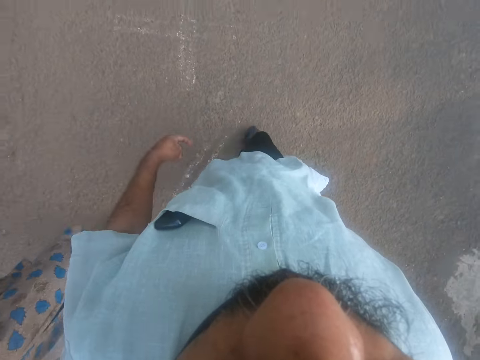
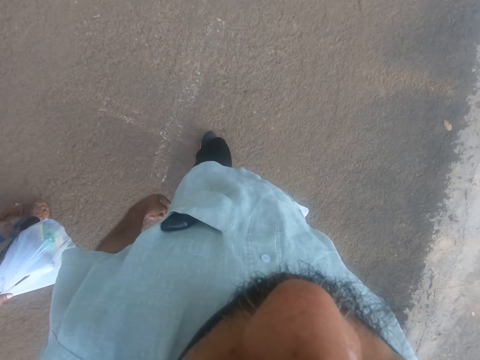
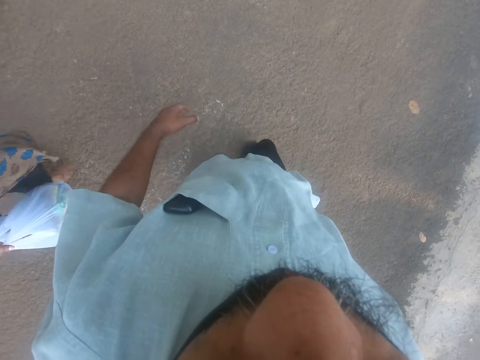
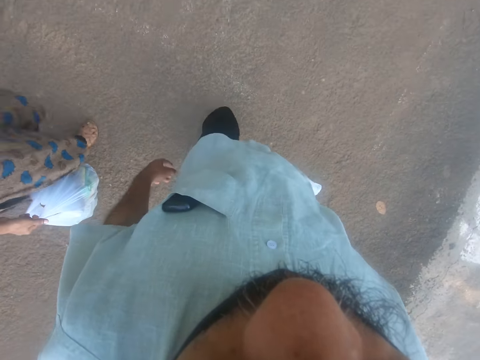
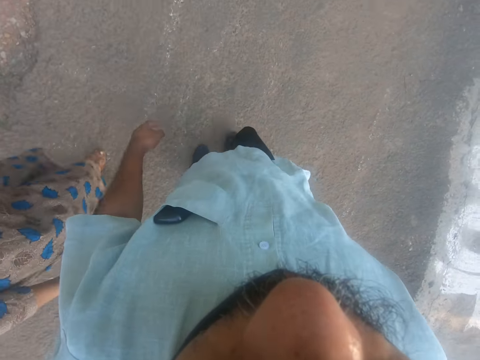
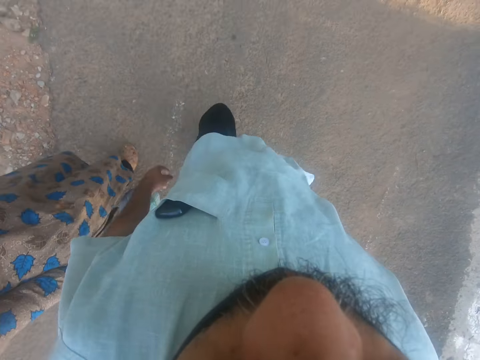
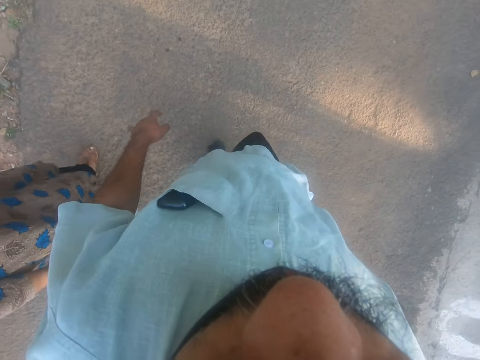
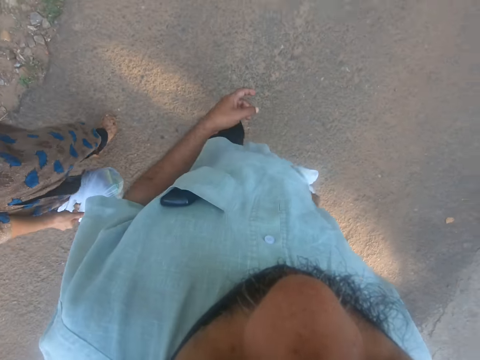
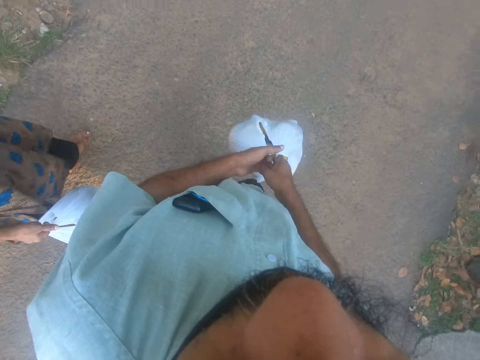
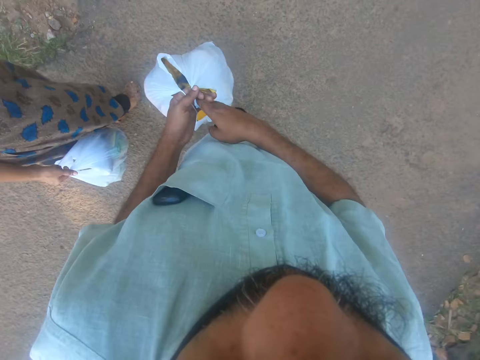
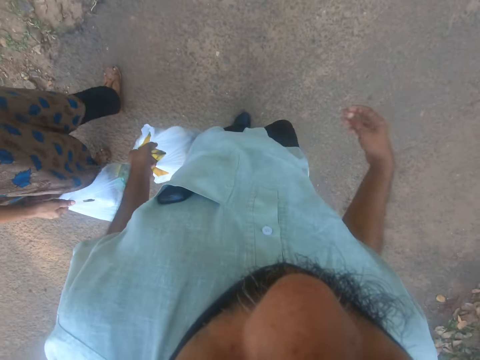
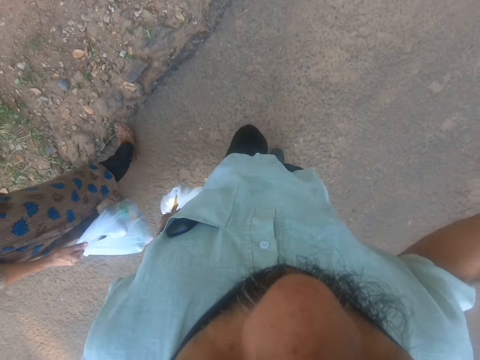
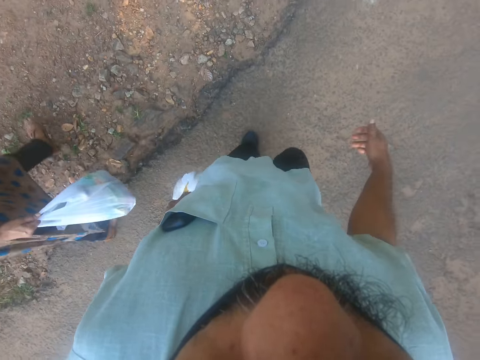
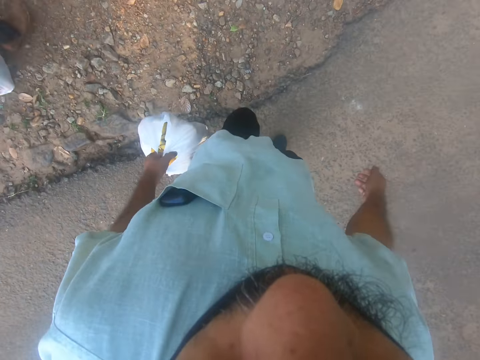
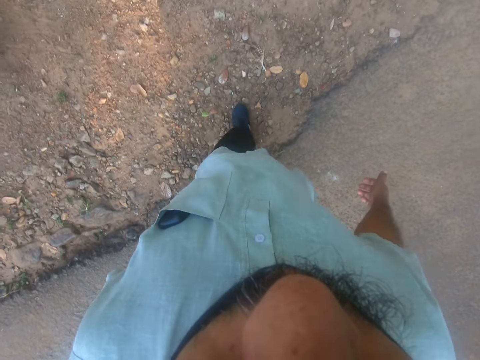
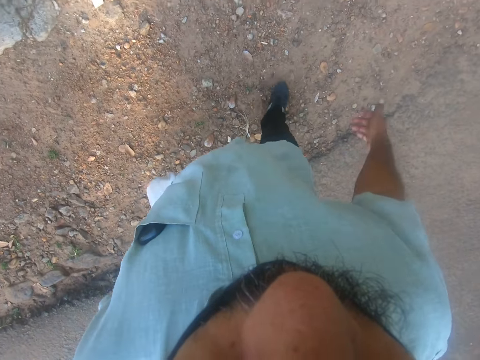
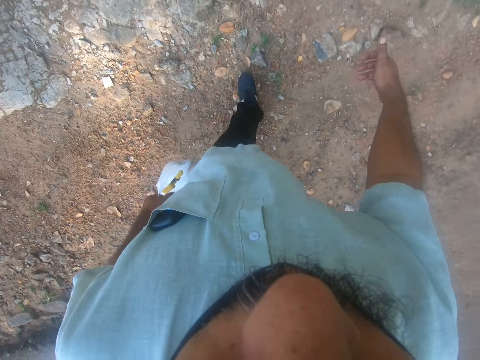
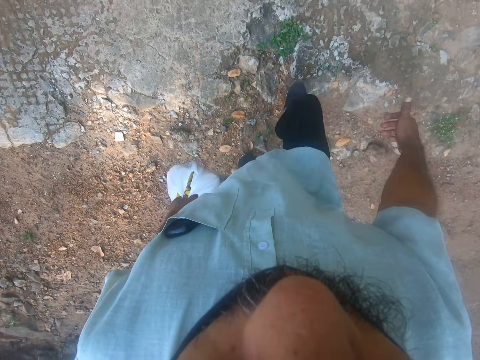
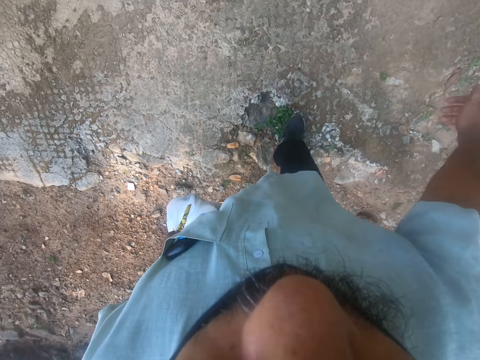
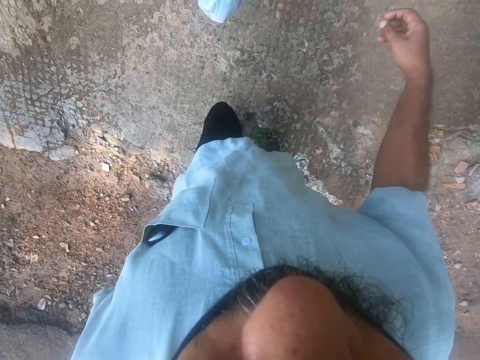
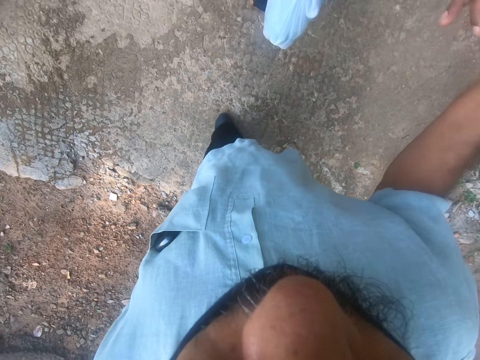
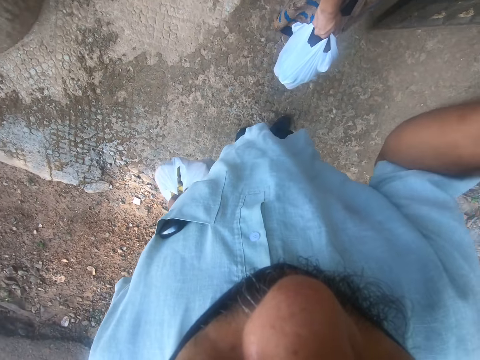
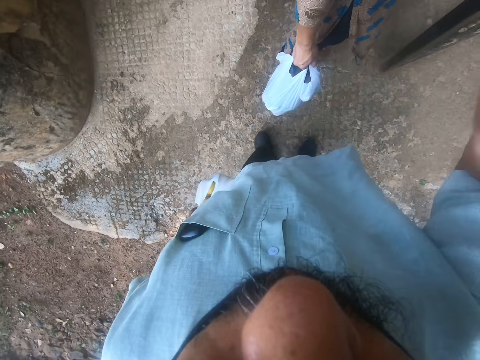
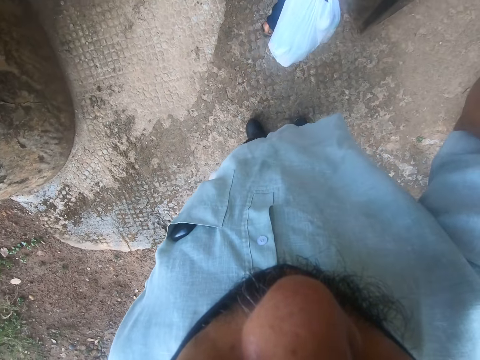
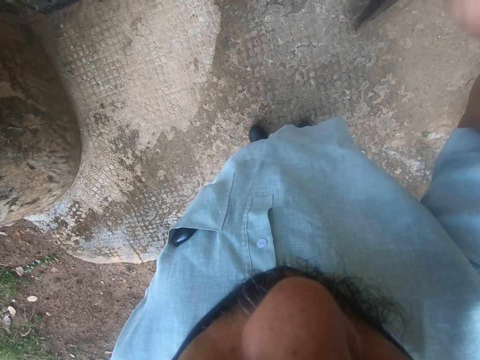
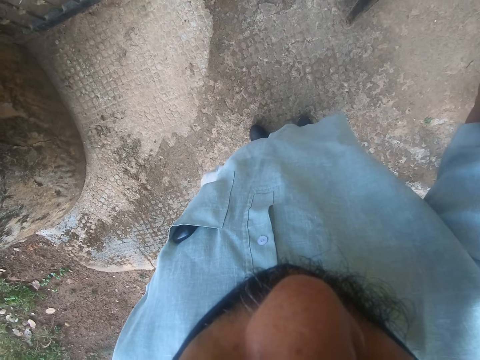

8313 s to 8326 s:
The camera wearer moves the nylon bag in his right hand to his left hand. He moves his right hand. He walks with a person on the road. He sets up the camera.

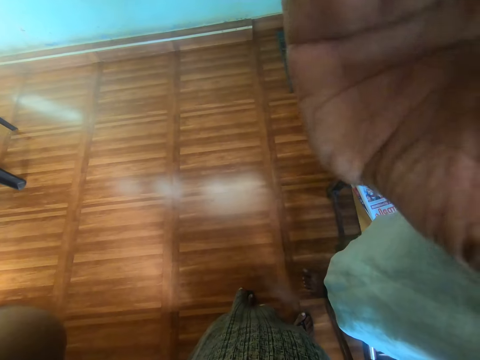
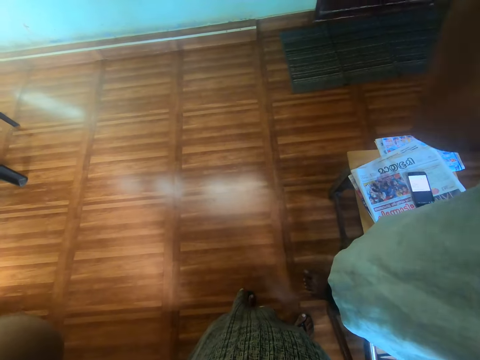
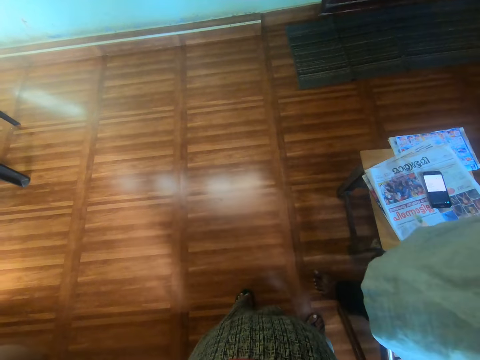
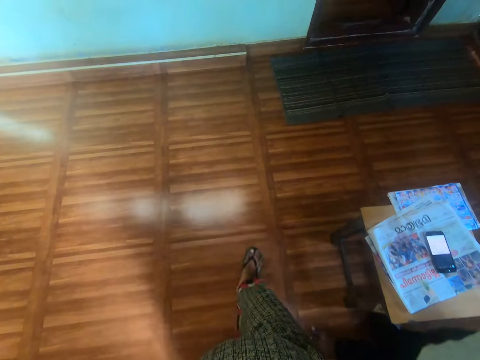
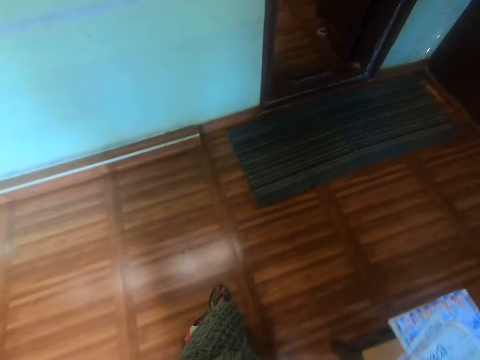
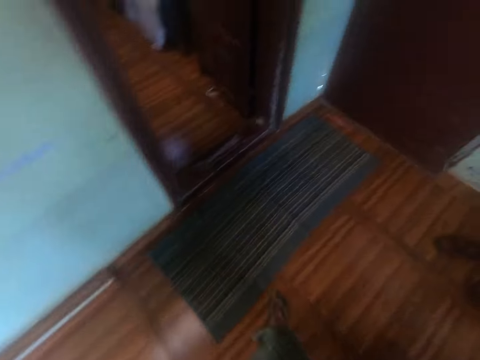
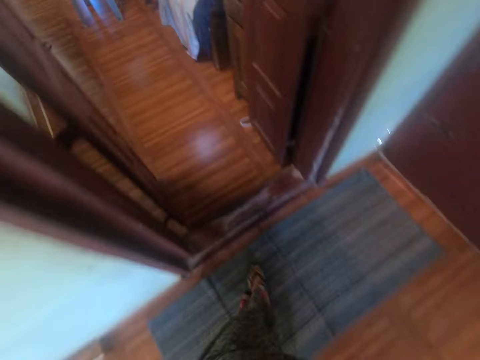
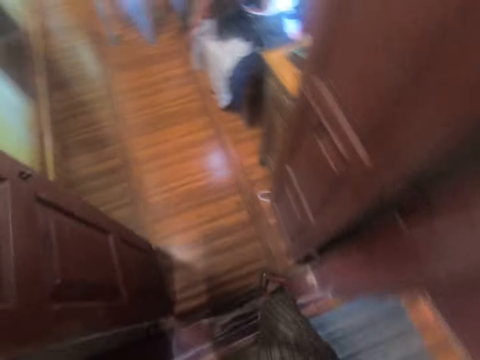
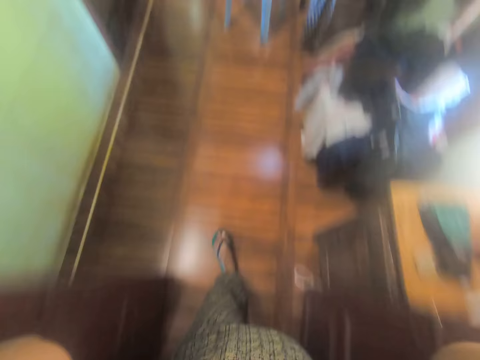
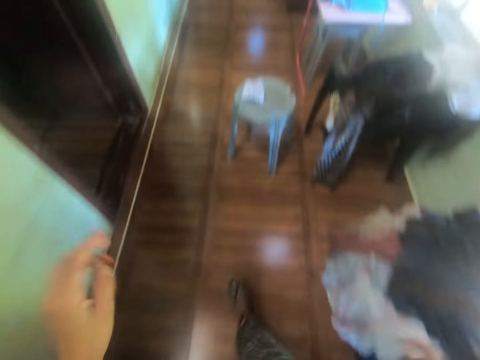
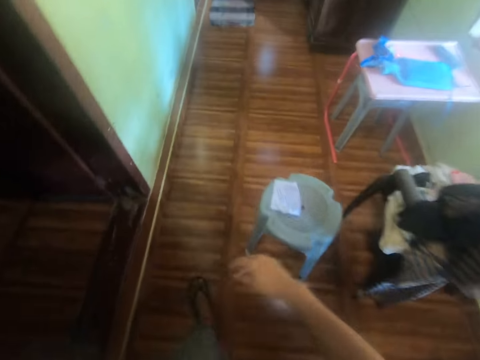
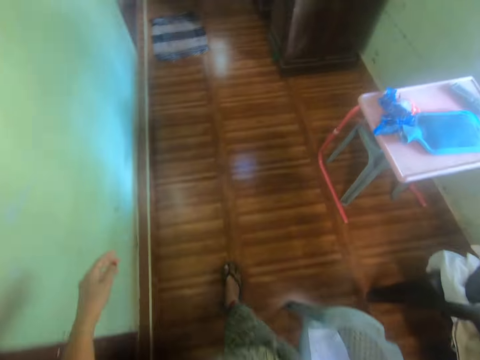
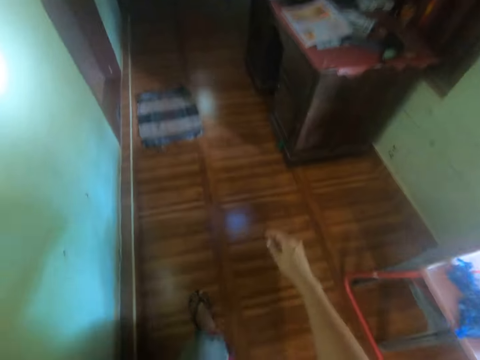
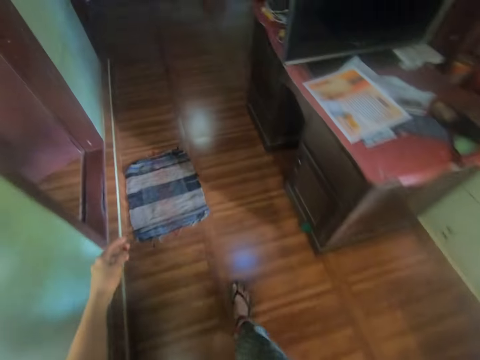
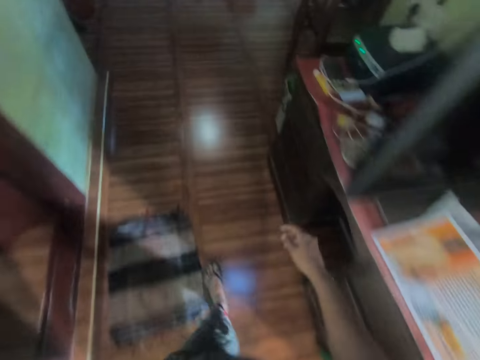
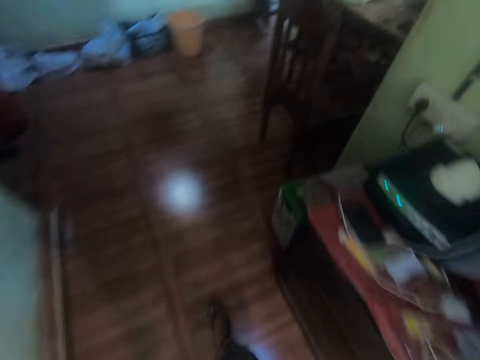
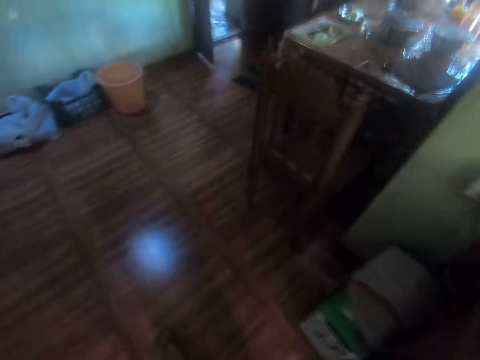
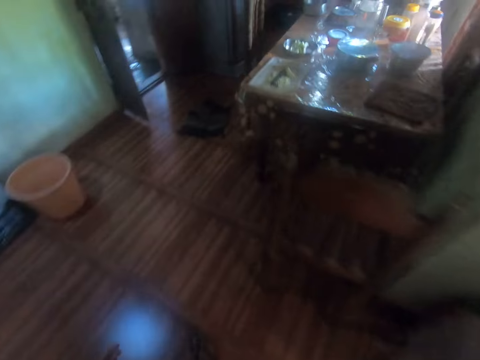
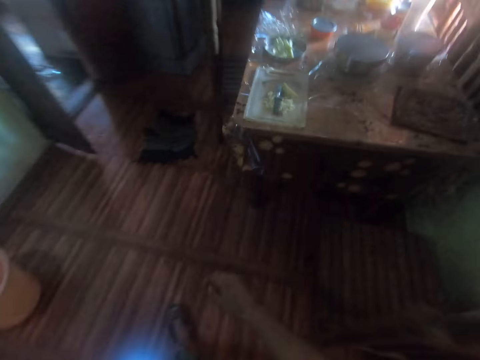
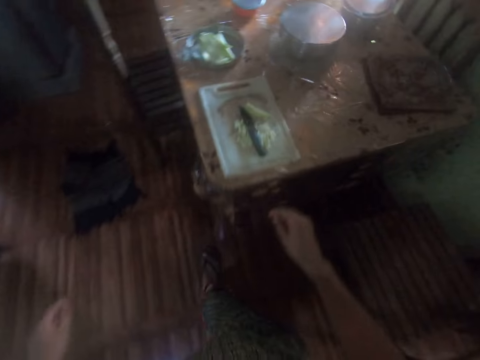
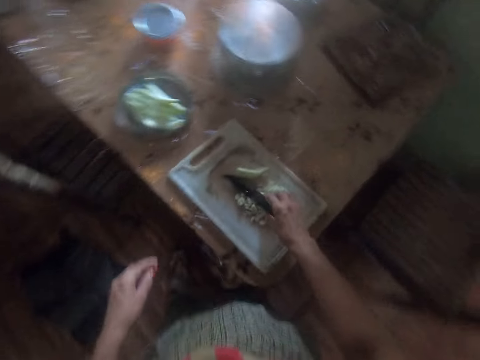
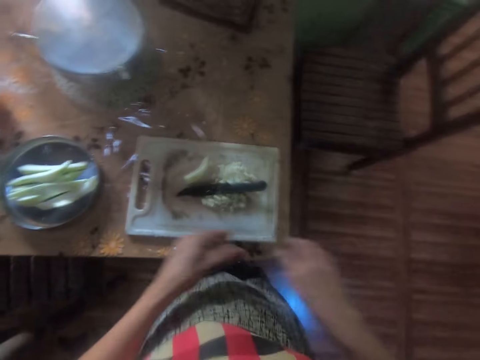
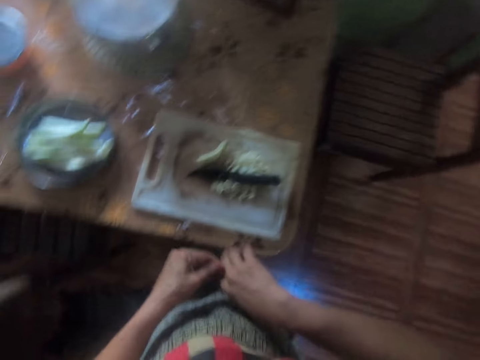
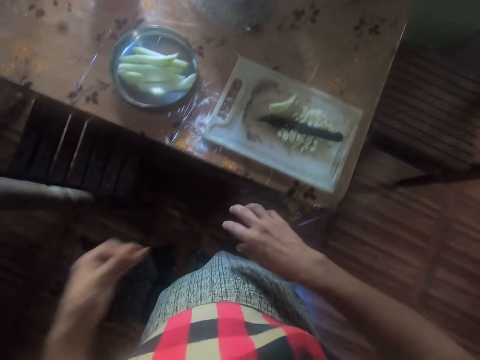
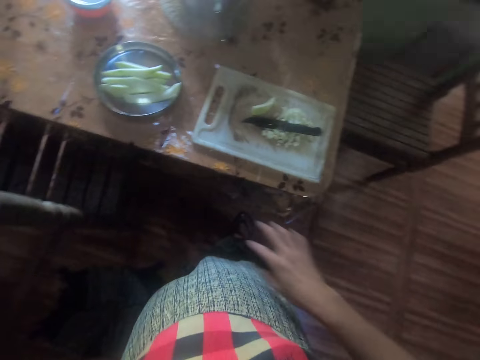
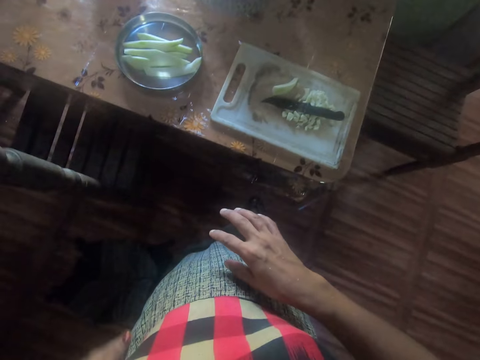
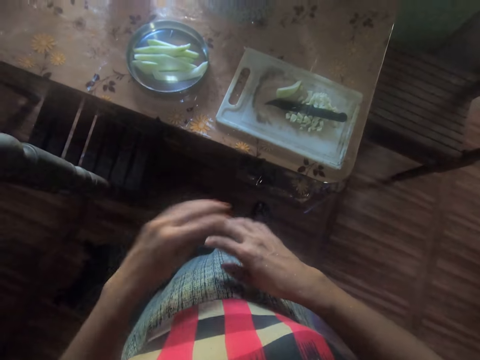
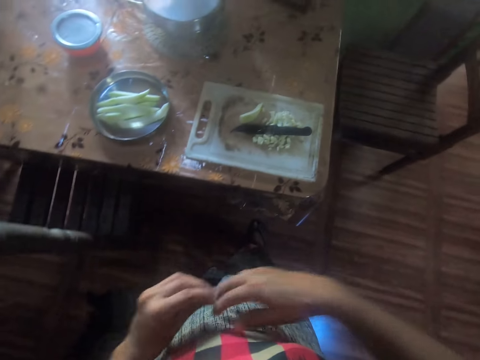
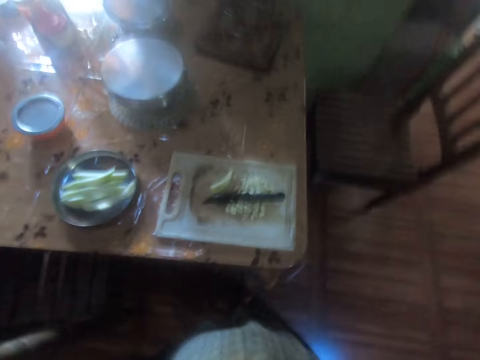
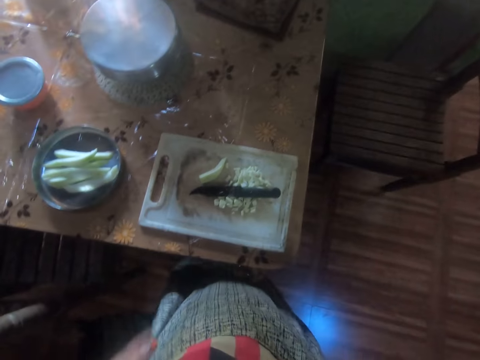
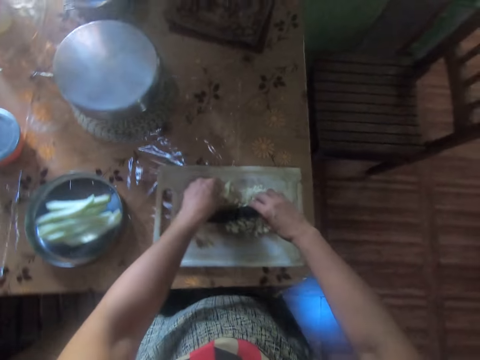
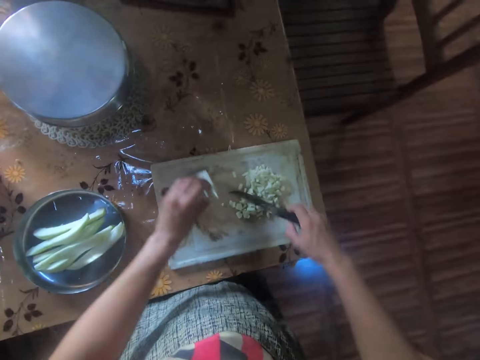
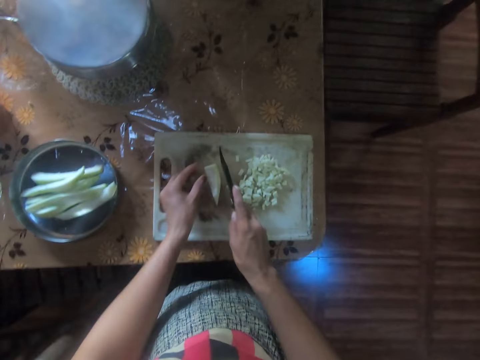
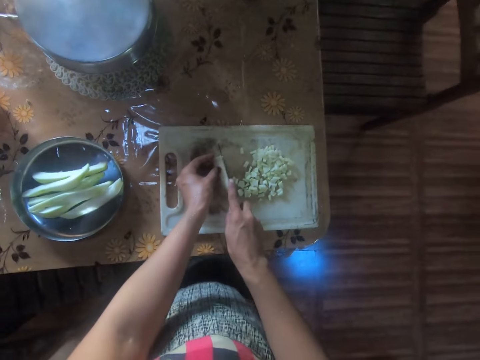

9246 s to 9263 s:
The camera wearer holds the camera. She talks to a man. She walks around the house. She touches the knife on the chopping board. She takes the knife and puts the knife down. She removes the dirt in the hand. She looks at the hand. She removes the dirt in the hand. She shakes her hands and wipes the hands on her clothes. She takes the knife from the tray with her right hand. She takes a piece of yam from the chopping board with her left hand. She holds the knife and something on the chopping board. She moves something on the chopping board. She cuts something with the knife on the chopping board.
